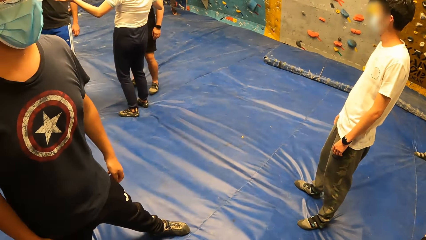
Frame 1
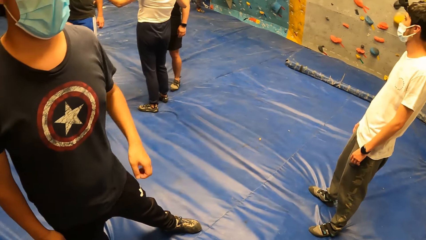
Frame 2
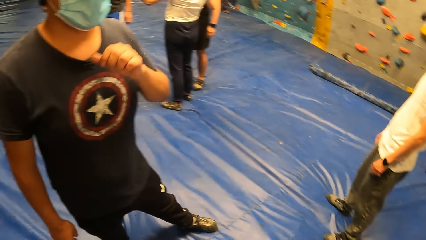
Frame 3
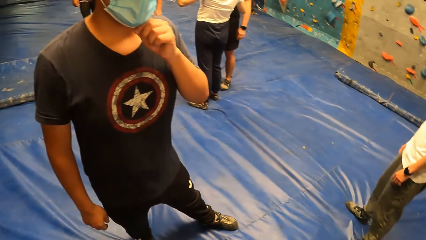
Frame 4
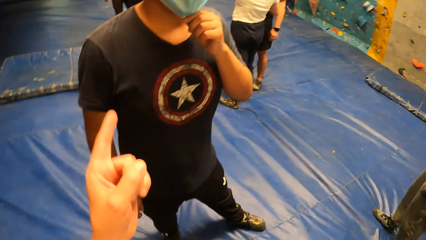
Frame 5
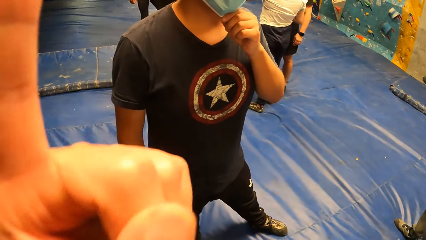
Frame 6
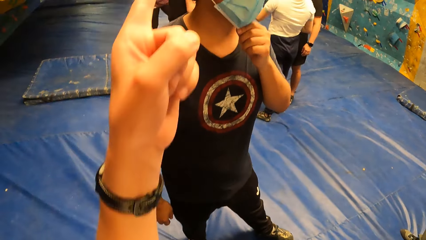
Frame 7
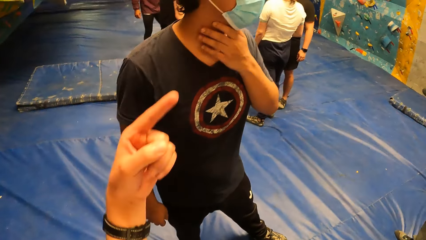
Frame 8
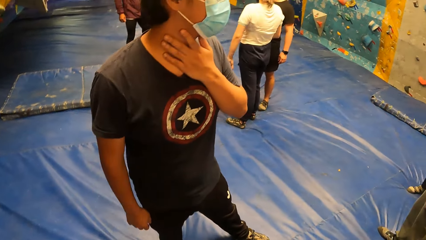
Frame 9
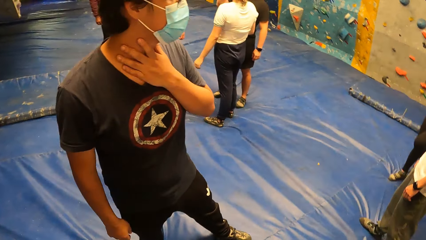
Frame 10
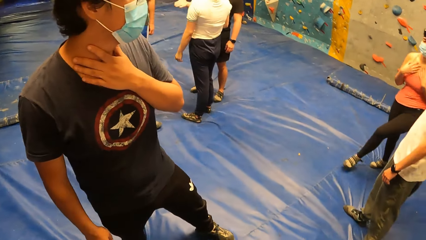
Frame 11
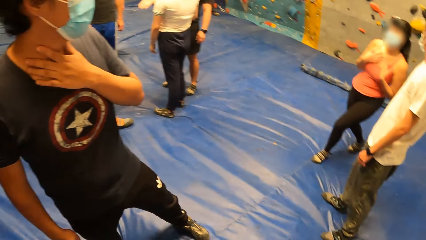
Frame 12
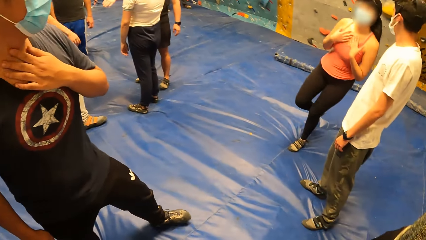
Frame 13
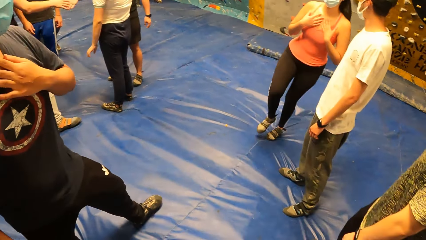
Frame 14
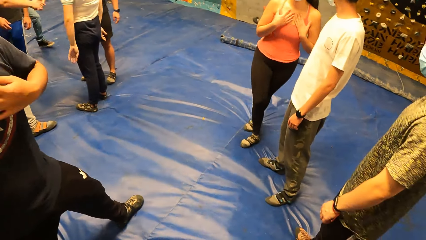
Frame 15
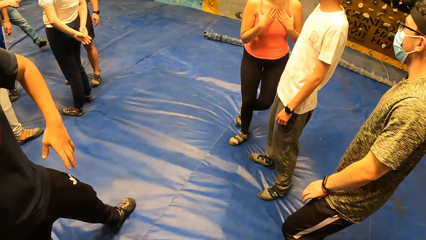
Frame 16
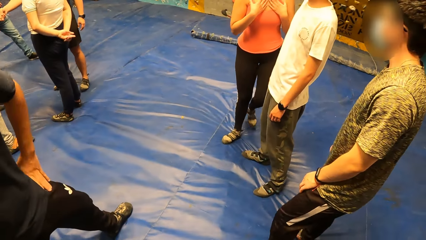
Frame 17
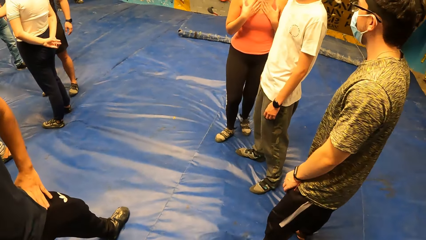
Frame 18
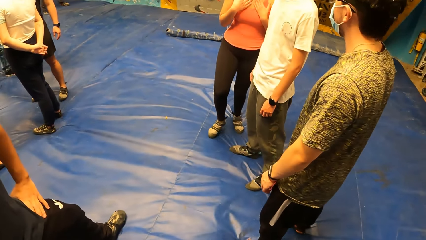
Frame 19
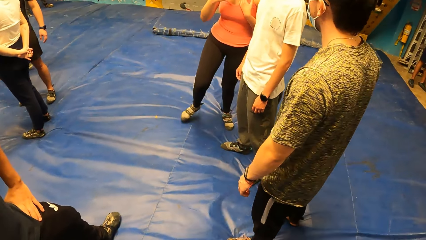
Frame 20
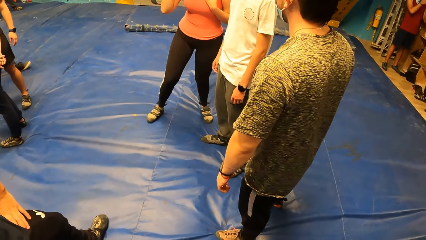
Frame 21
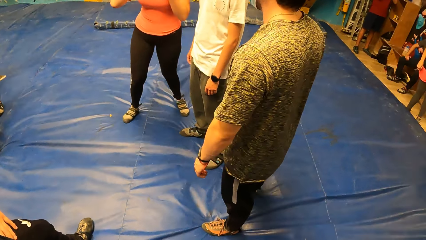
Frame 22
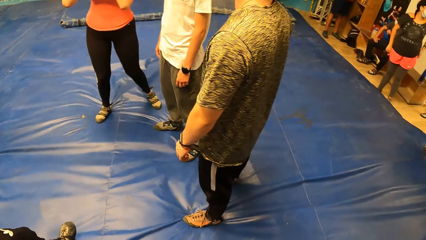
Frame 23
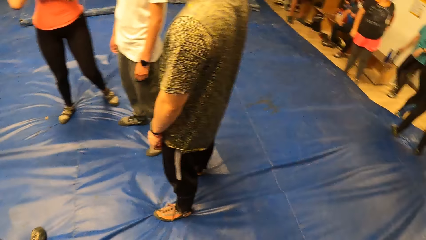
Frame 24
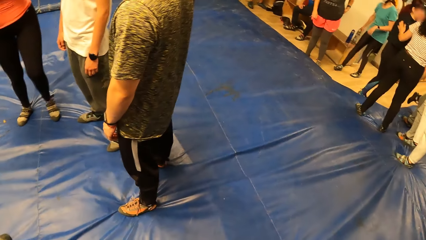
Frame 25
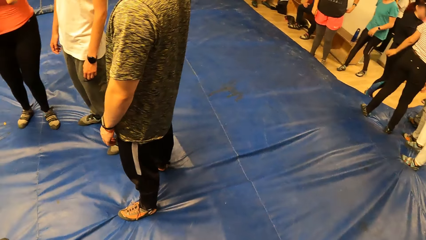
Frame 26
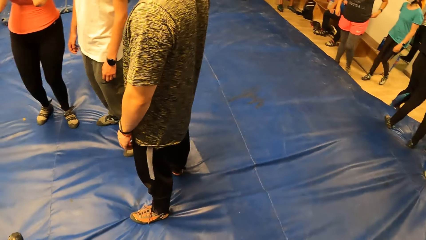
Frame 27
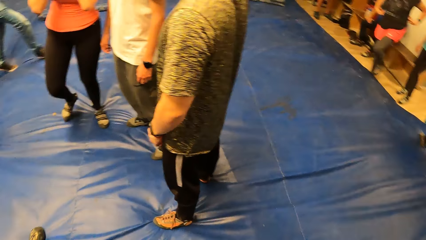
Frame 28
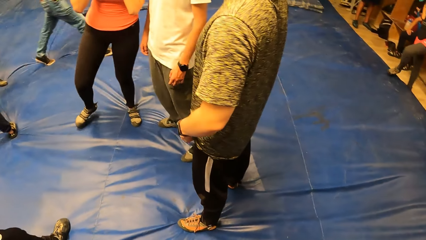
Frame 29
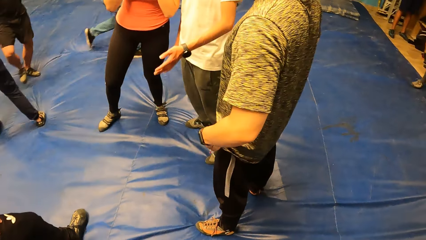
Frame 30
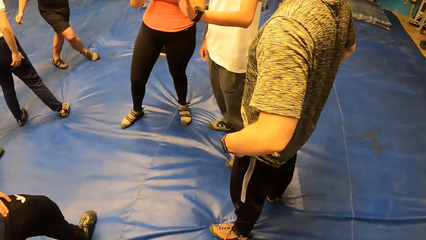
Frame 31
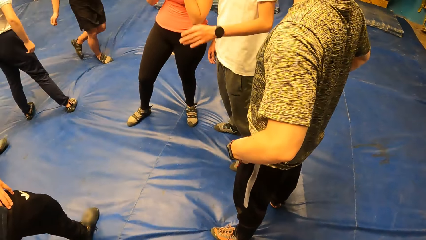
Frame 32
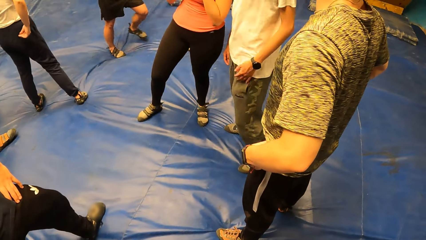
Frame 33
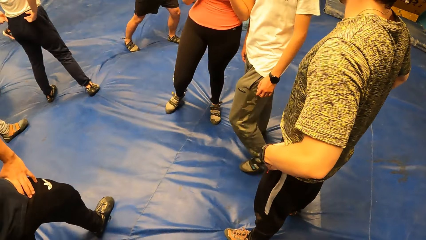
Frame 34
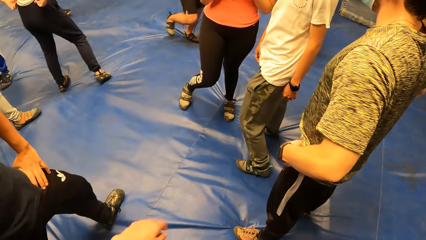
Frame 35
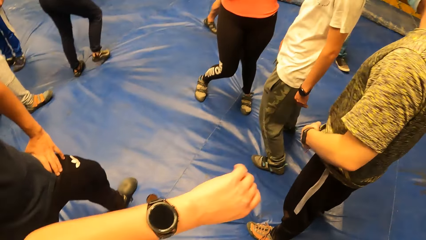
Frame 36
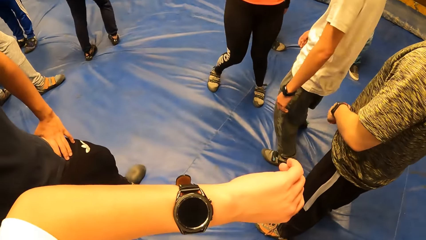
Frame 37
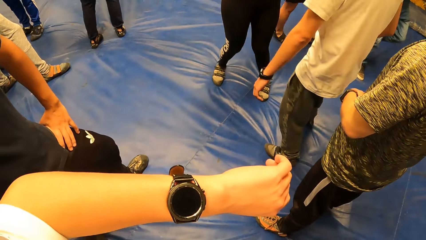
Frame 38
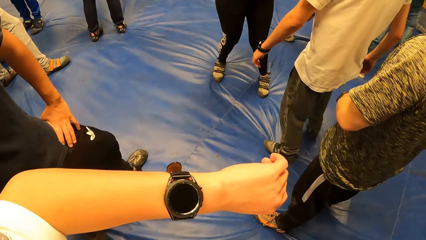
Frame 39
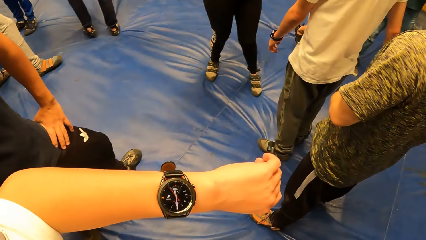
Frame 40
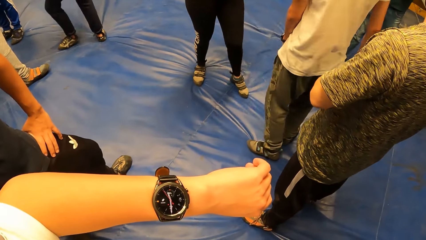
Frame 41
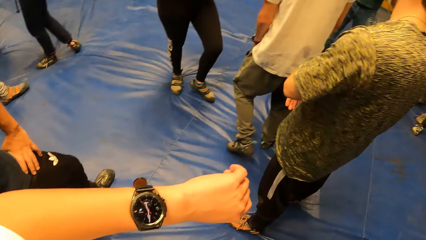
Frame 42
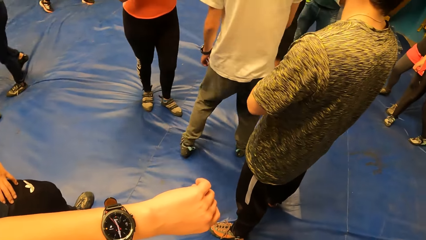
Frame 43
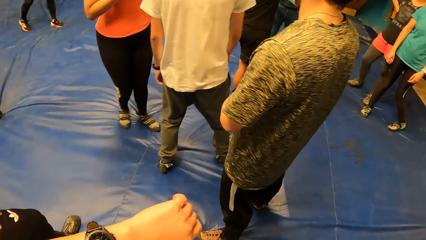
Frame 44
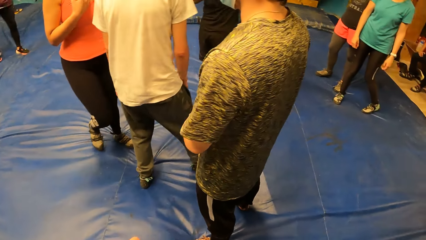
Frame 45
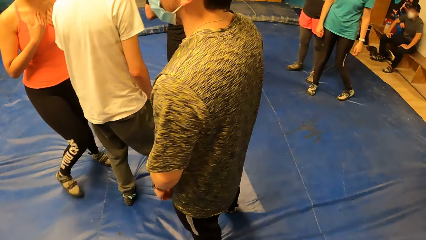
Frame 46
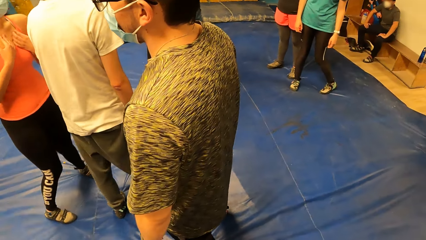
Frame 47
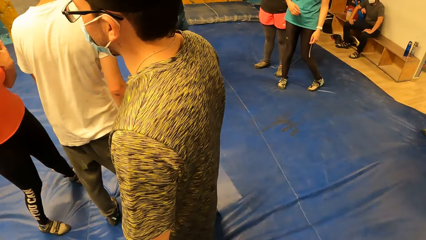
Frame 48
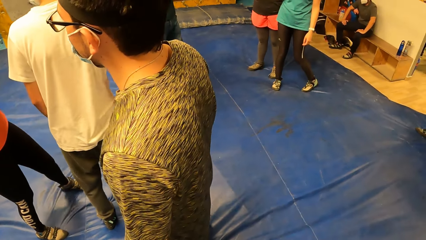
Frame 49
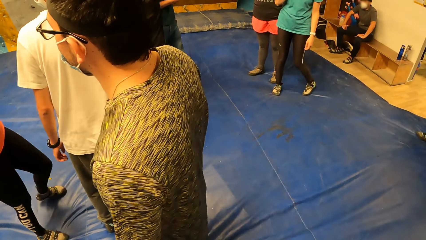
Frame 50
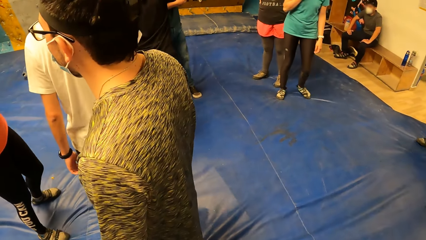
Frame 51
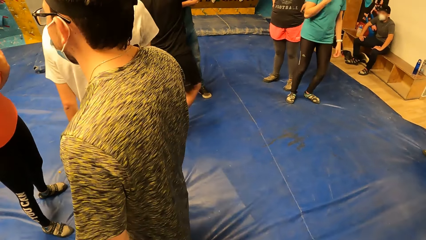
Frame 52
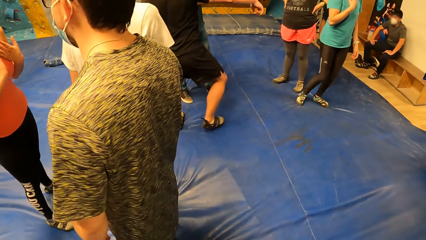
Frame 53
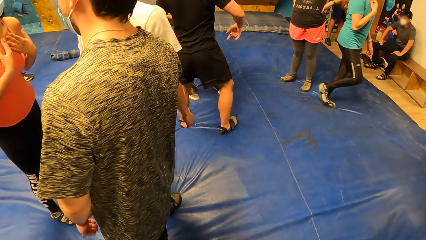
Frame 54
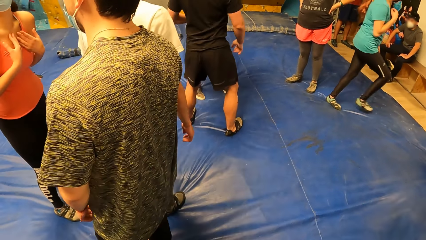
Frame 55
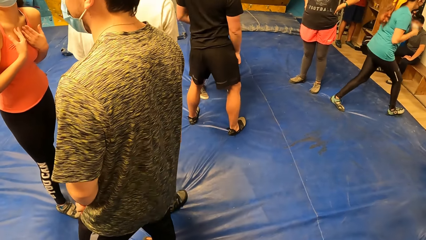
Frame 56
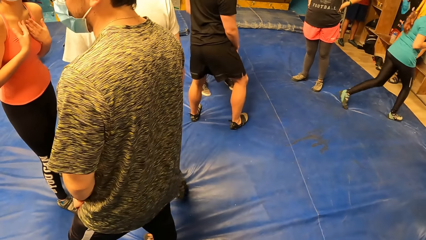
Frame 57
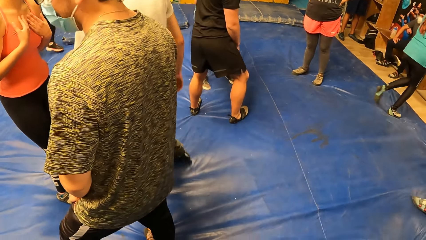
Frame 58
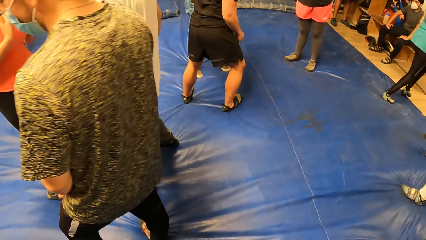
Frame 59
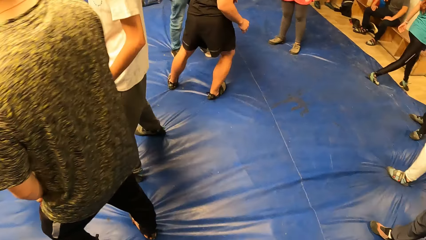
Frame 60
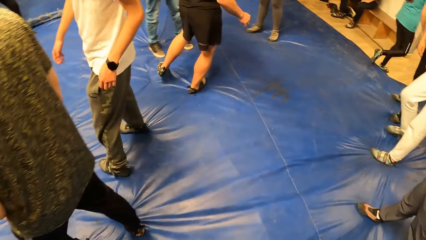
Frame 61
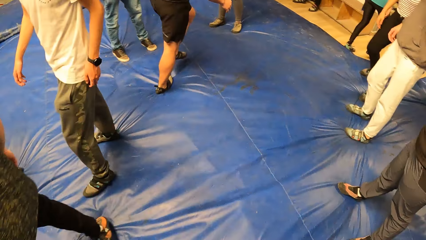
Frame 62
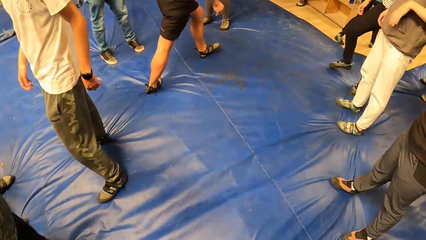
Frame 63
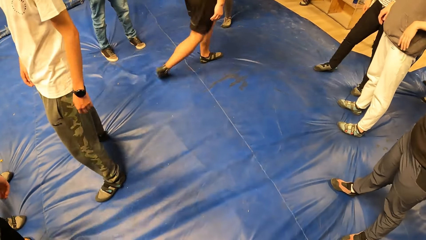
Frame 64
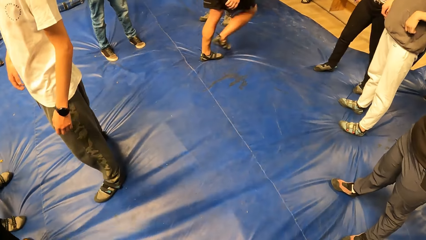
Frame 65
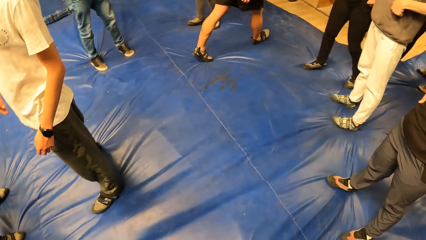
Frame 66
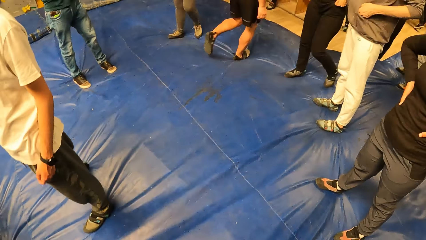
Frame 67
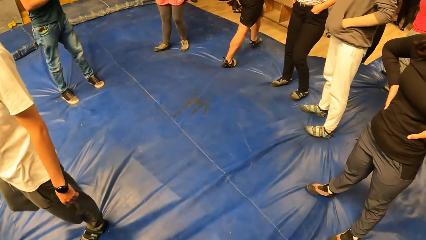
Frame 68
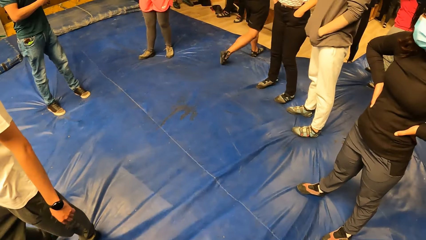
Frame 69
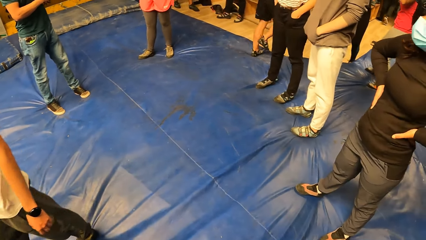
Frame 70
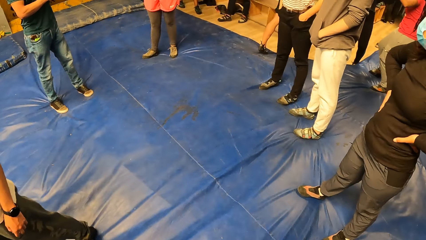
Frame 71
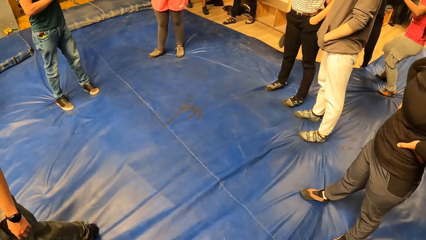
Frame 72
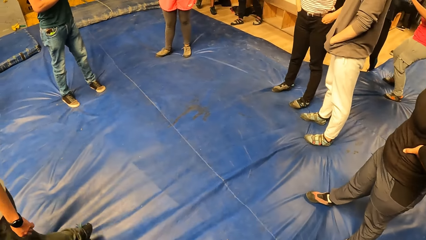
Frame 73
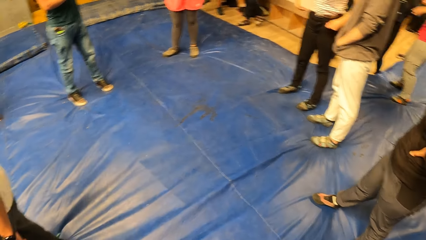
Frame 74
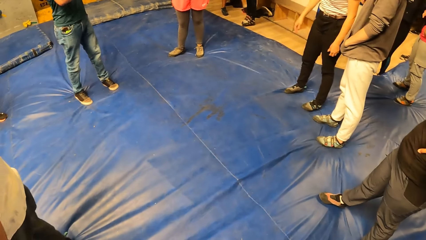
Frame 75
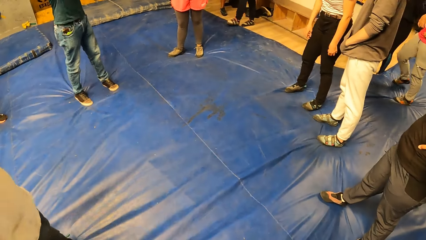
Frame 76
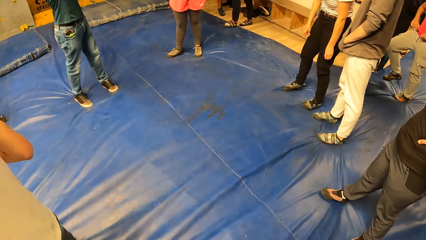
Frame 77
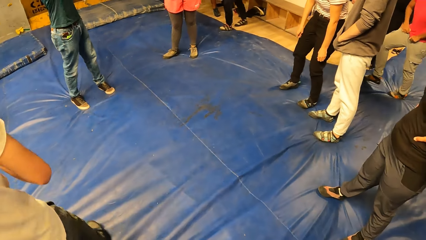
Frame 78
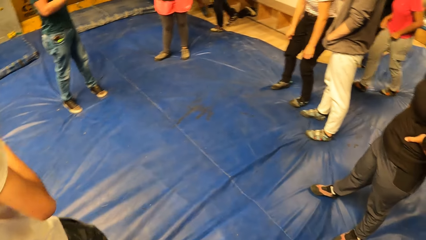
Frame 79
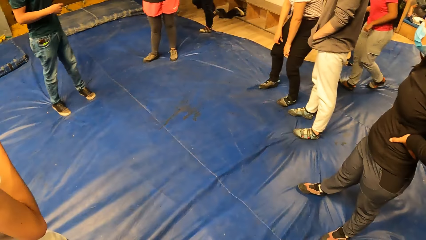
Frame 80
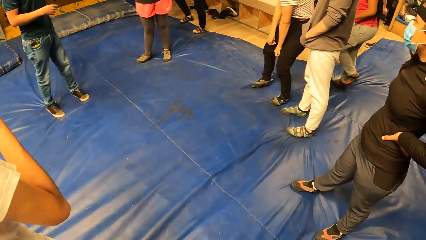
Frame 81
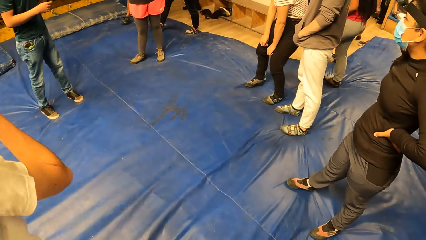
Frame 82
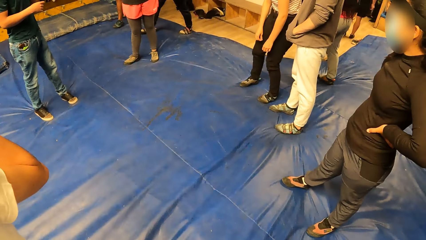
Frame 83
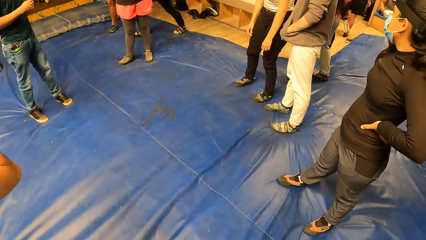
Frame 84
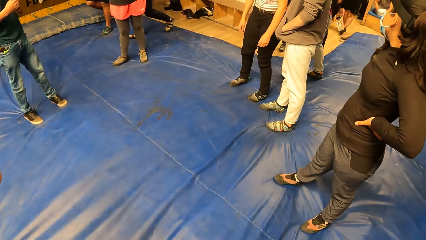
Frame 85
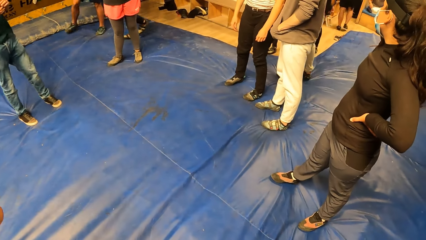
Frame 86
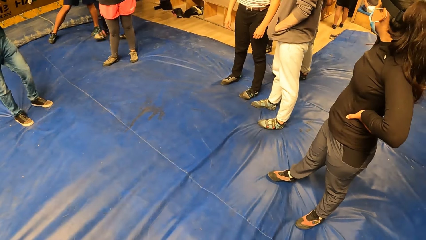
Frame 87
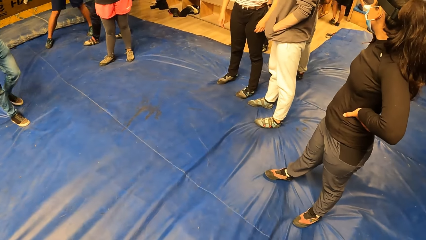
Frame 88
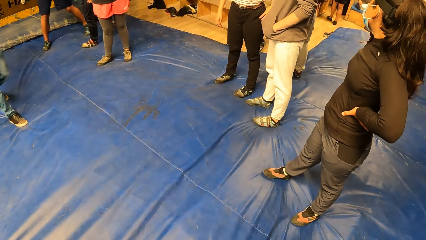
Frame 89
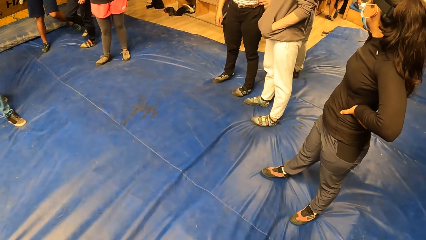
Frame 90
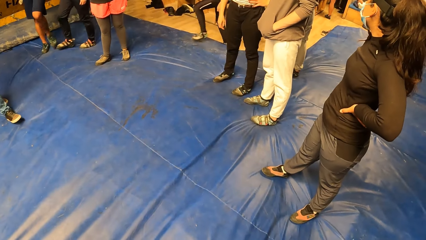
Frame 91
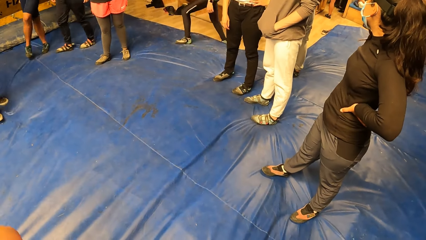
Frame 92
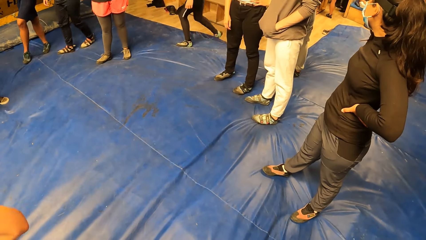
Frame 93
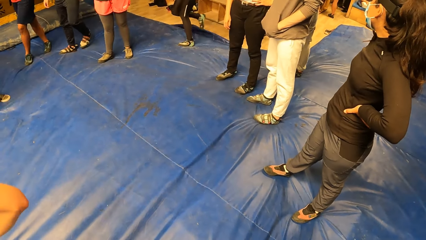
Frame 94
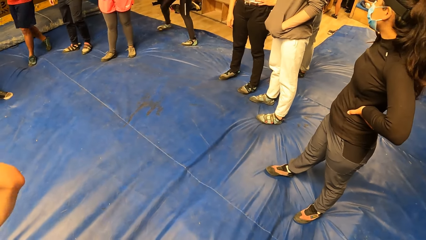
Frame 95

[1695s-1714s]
The camera wearer points the other direction. He looks around the room. He checks for the time on a watch in his left hand. He looks around the room.
